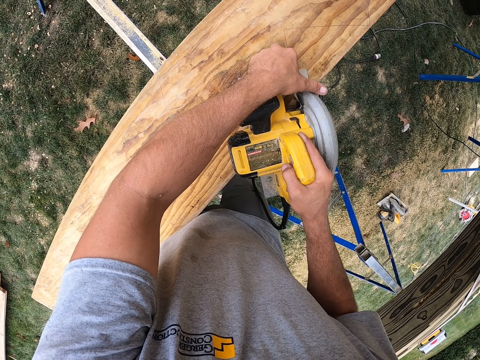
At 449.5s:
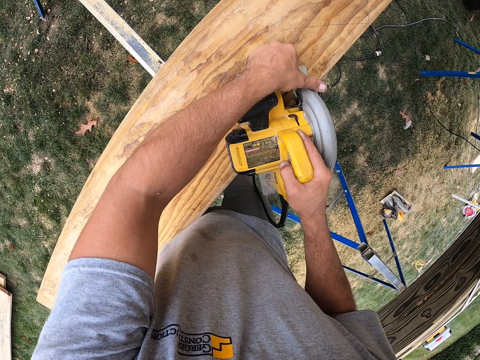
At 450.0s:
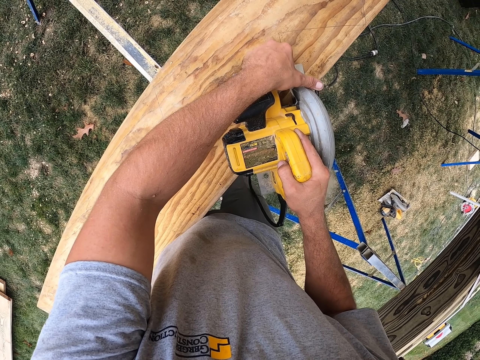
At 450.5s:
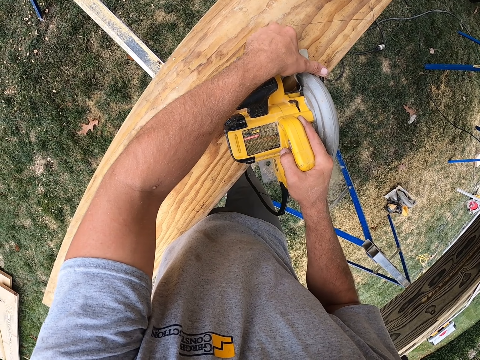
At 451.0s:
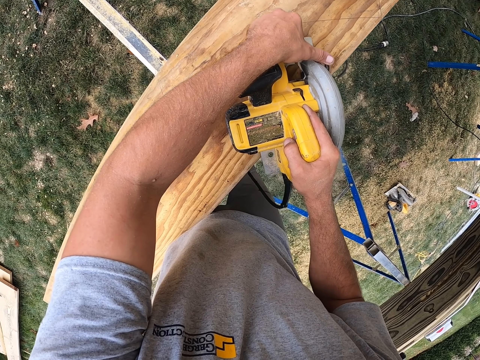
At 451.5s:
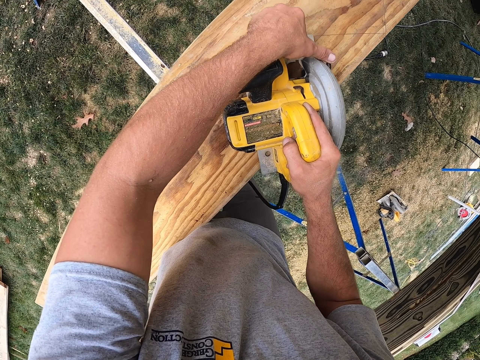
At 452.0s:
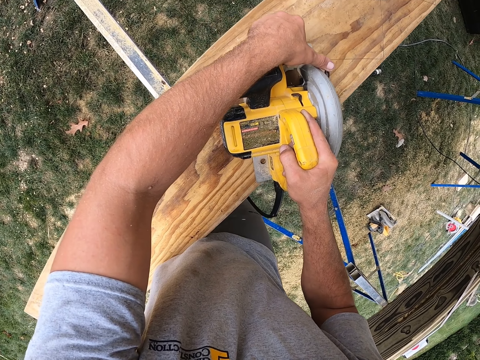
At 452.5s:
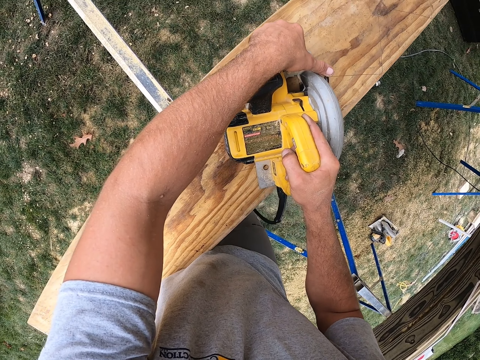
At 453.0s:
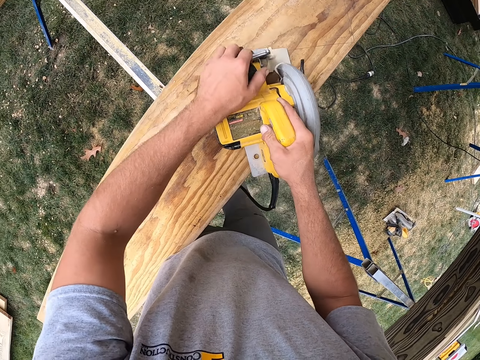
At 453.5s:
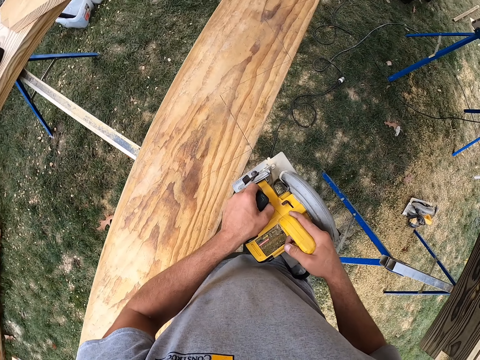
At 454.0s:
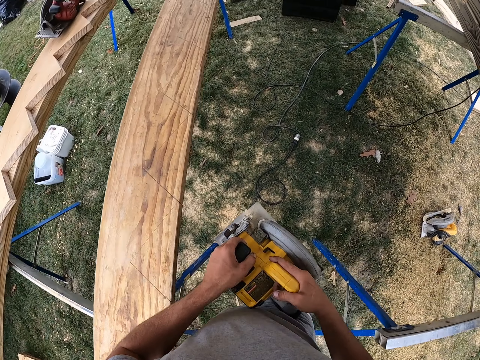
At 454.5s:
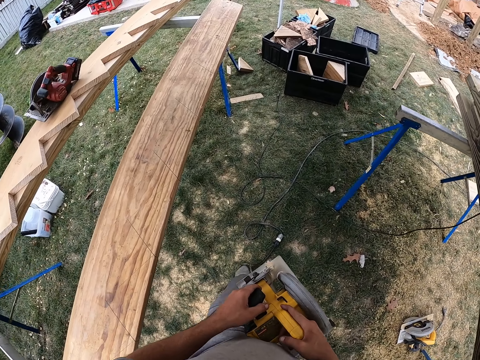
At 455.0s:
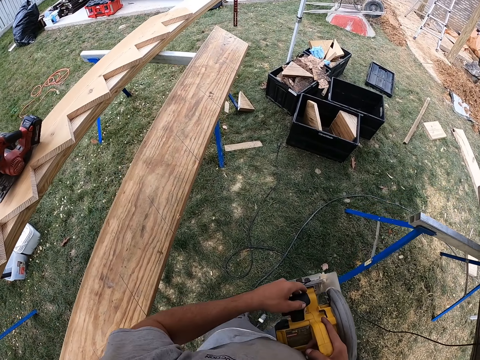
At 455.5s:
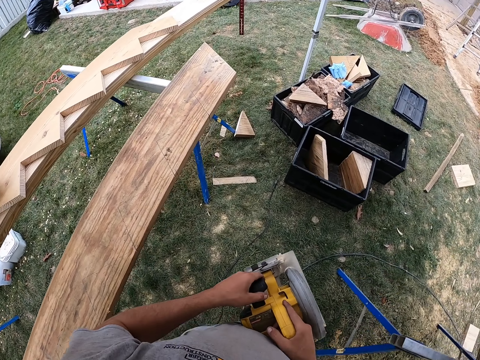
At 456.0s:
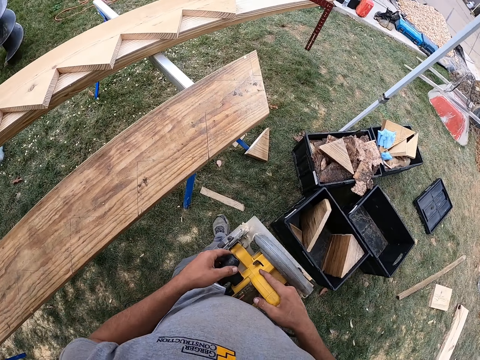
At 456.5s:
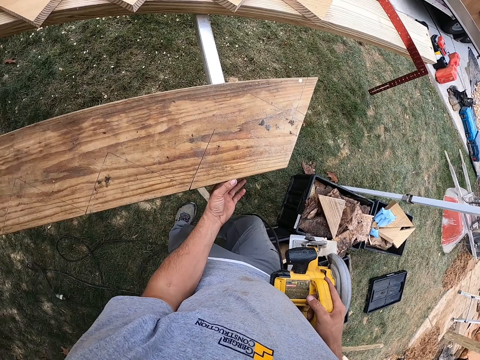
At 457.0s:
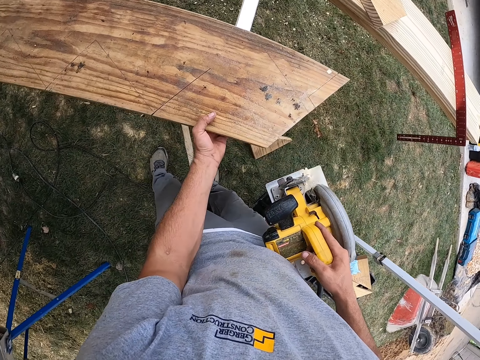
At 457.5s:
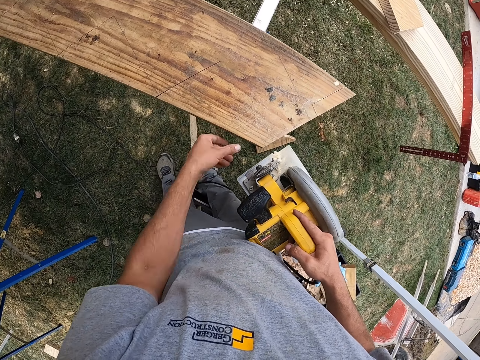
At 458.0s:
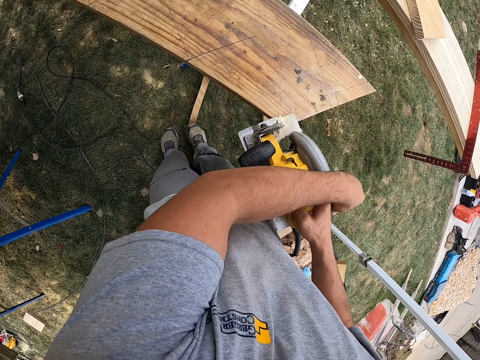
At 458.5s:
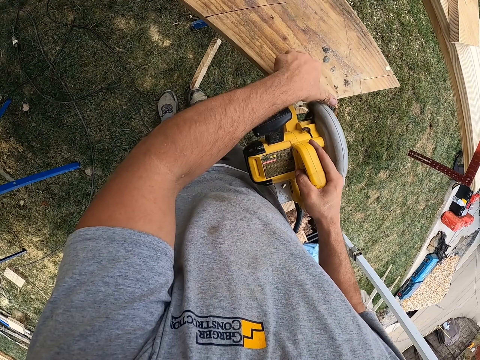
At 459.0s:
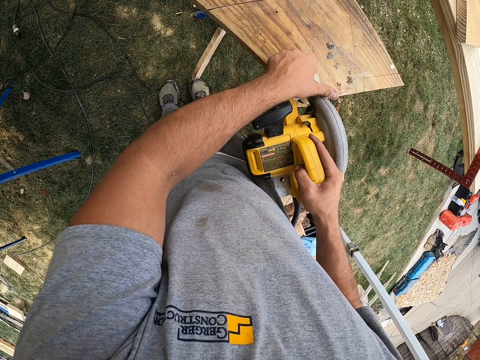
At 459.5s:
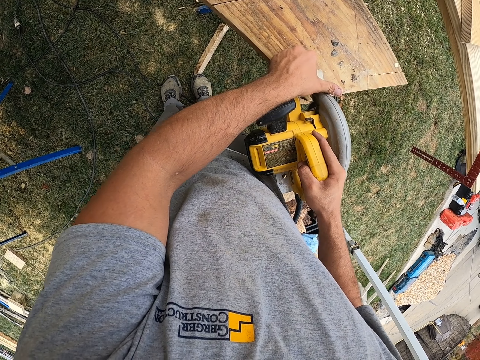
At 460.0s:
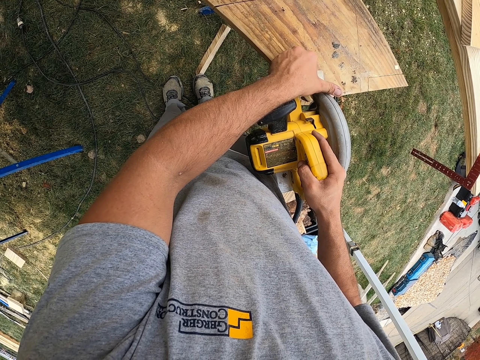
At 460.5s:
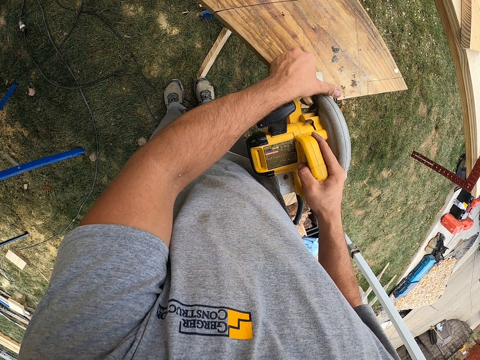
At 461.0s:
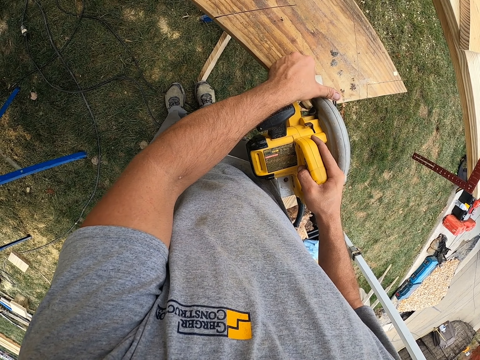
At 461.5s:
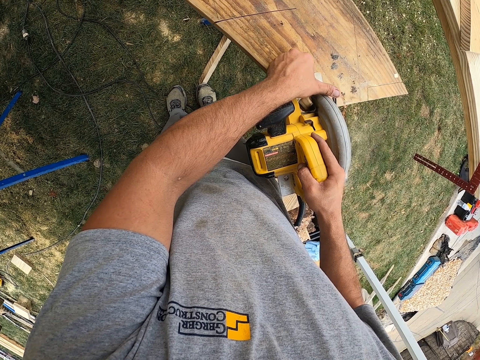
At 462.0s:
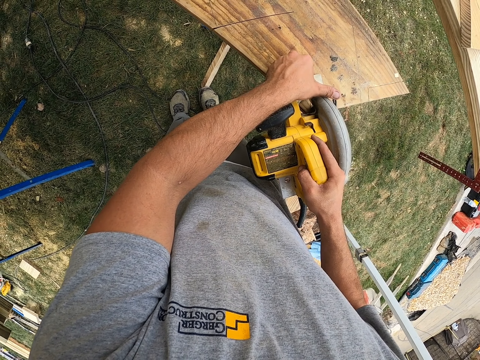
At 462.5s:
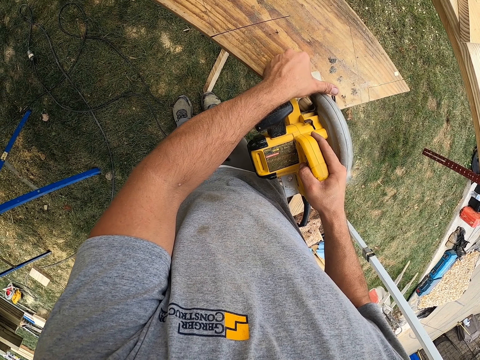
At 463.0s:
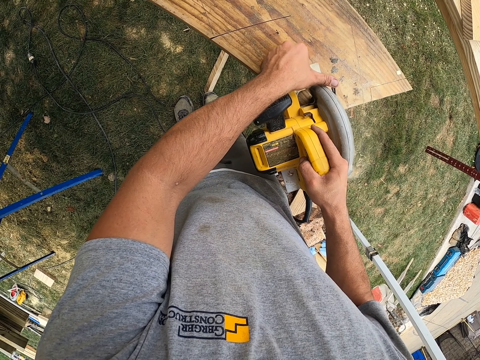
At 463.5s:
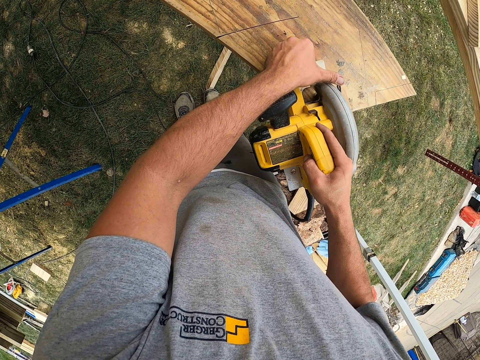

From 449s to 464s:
The camera wearer walks in the construction site. They hold the piece of wood. They cut the wood with a wood cutting machine.

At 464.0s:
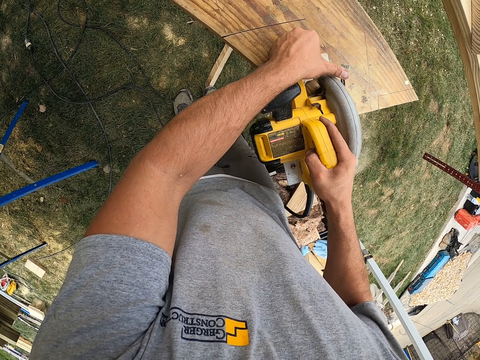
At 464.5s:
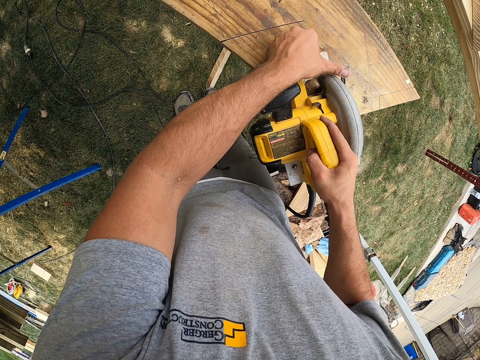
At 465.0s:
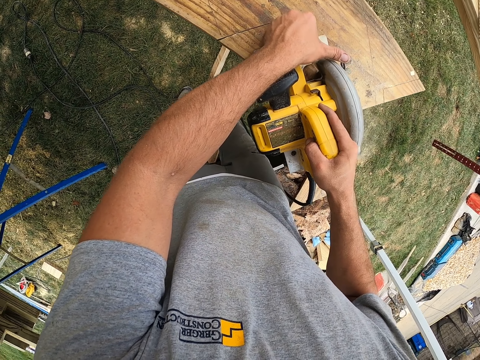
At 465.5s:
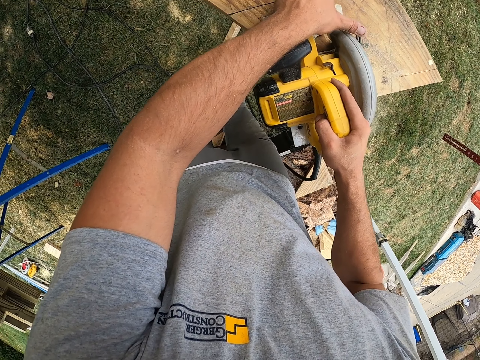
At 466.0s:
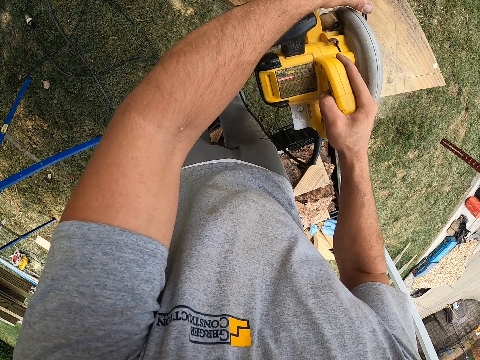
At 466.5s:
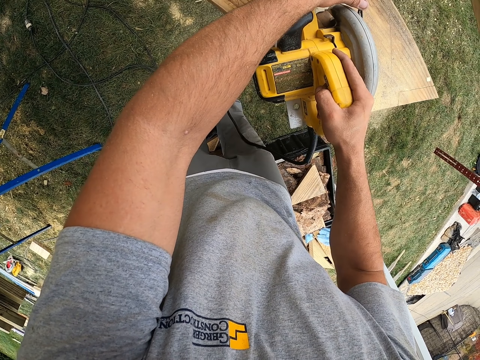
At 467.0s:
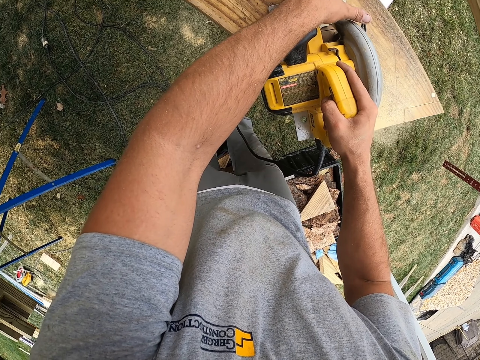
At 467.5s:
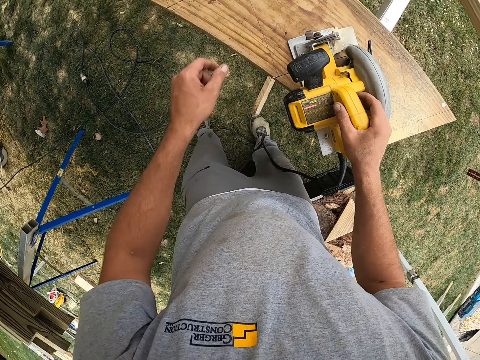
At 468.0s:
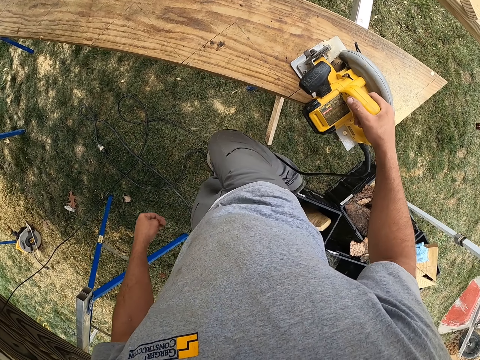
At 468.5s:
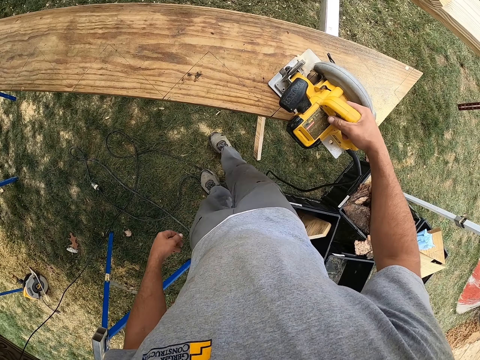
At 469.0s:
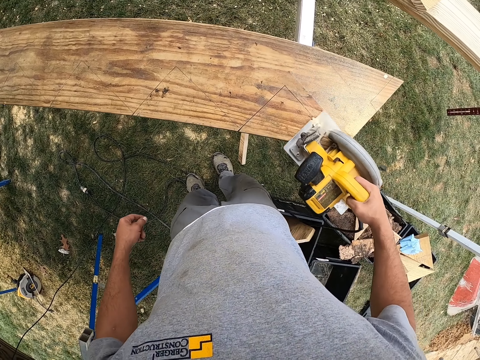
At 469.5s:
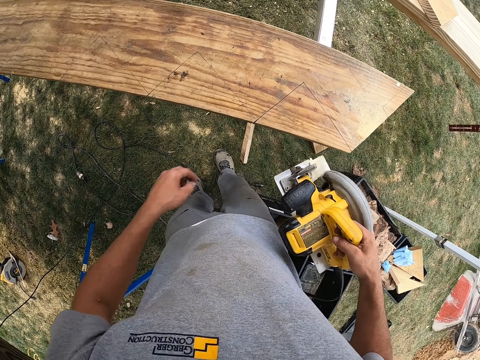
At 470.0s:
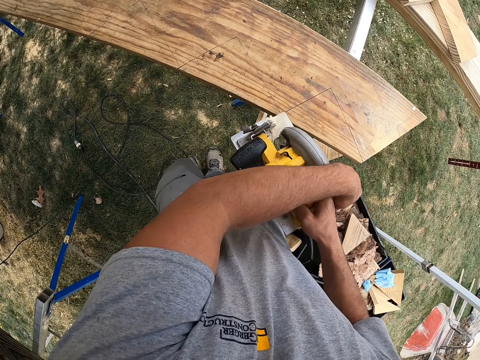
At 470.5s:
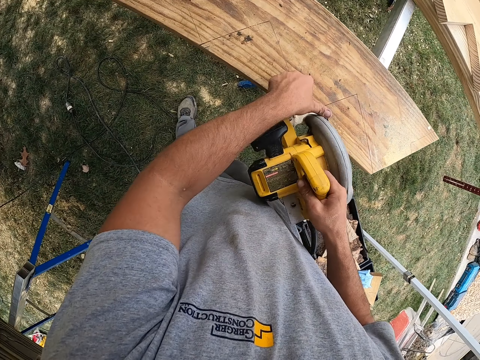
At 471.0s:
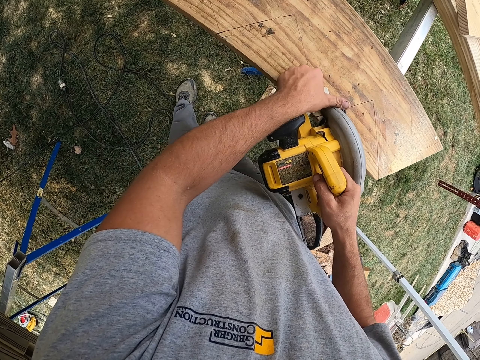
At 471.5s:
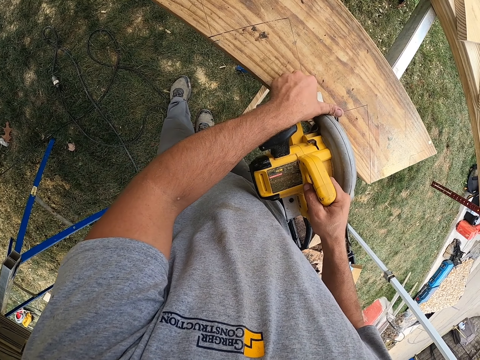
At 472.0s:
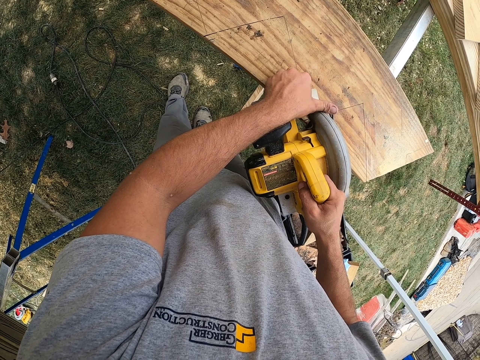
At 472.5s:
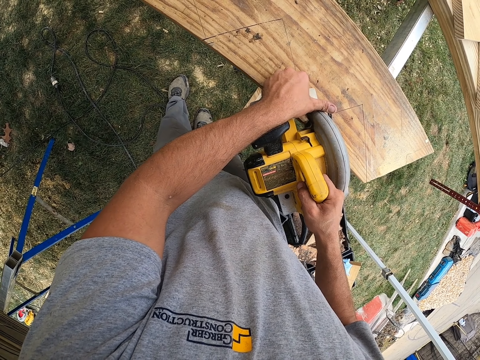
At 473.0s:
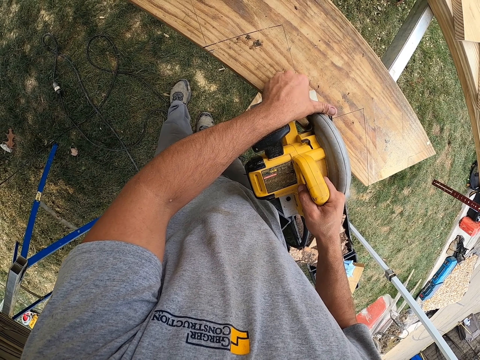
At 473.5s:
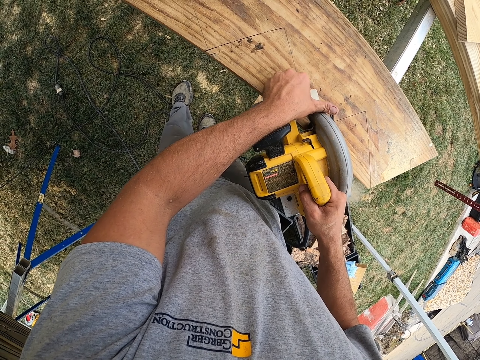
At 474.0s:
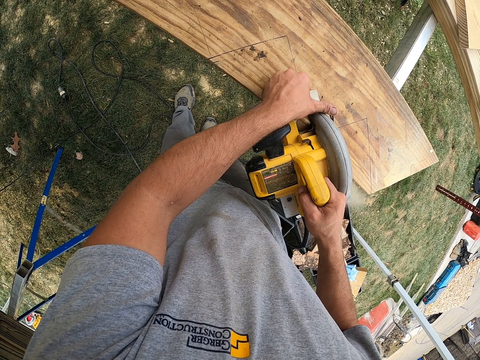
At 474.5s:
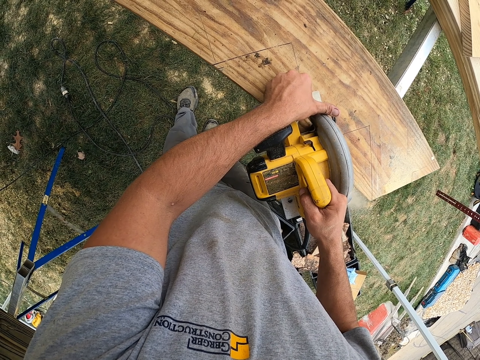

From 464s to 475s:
The camera wearer resets the cutting machine. They cut the wood with the cutting tool.
